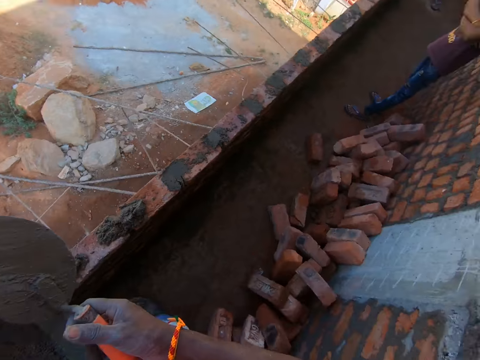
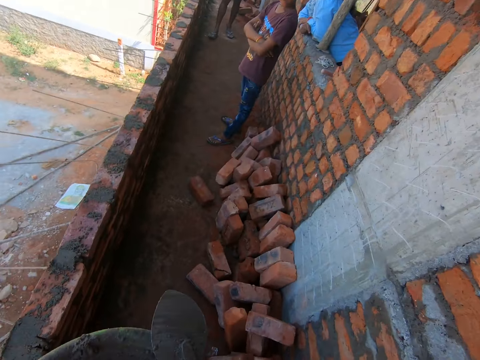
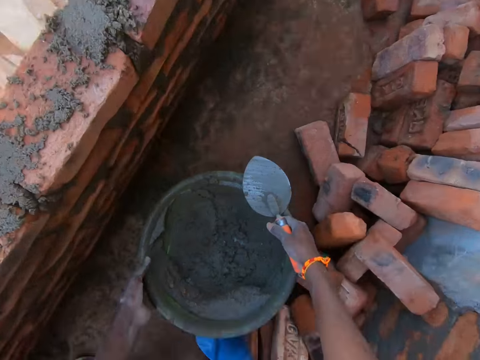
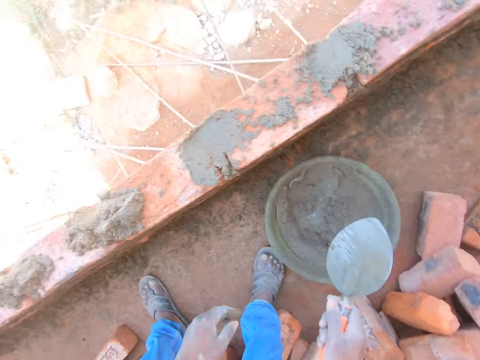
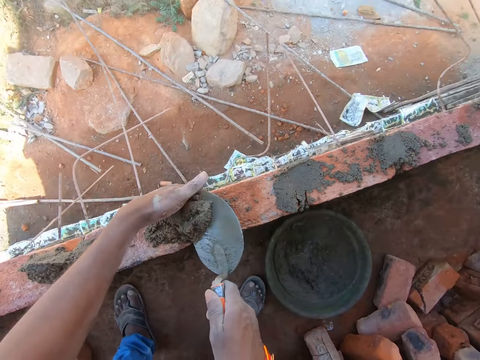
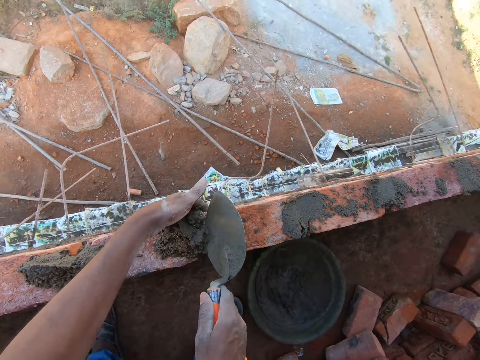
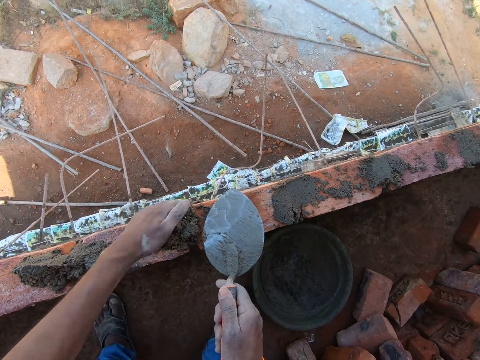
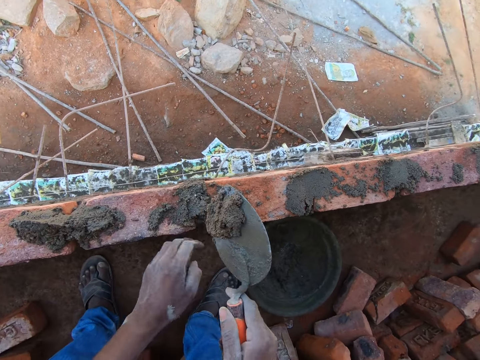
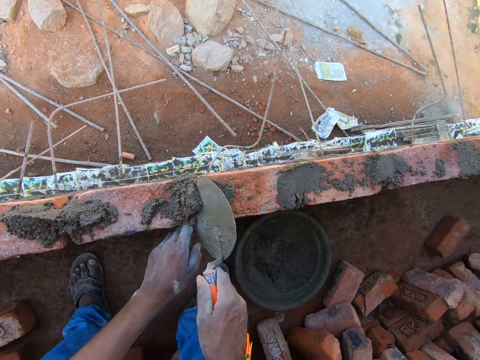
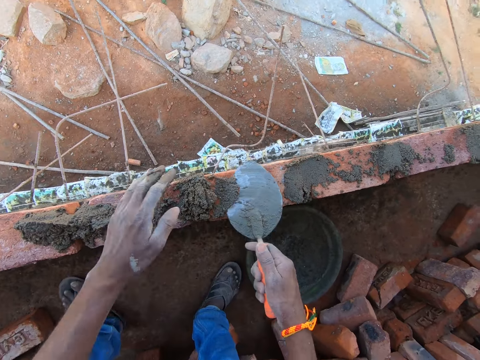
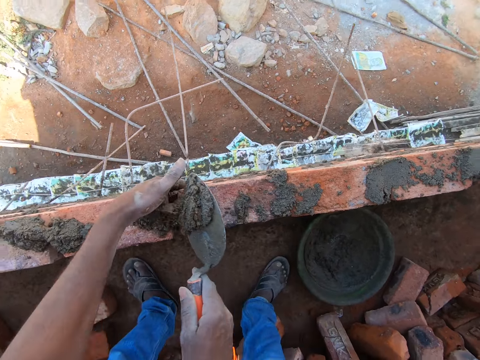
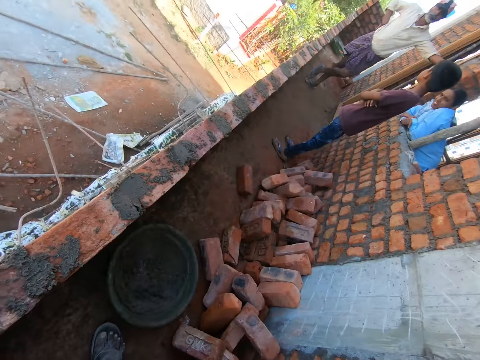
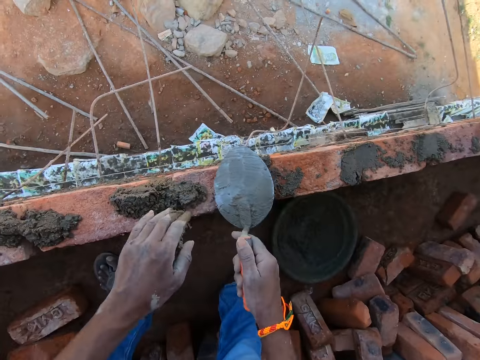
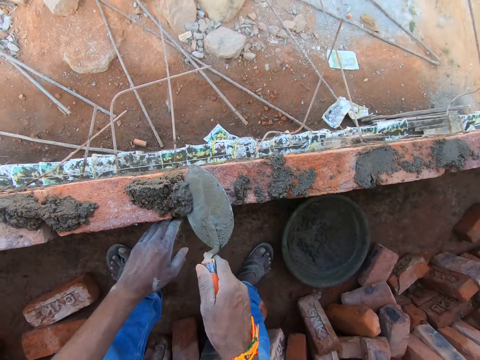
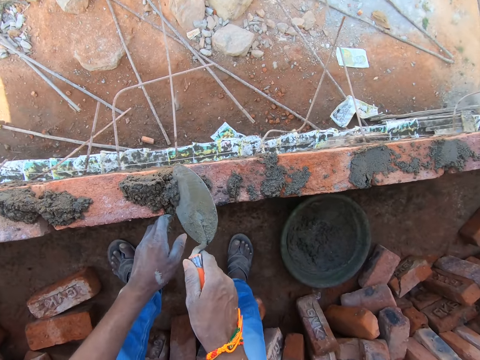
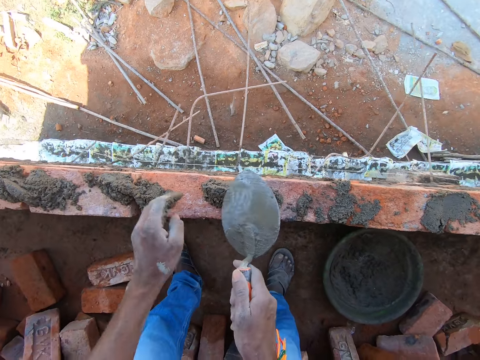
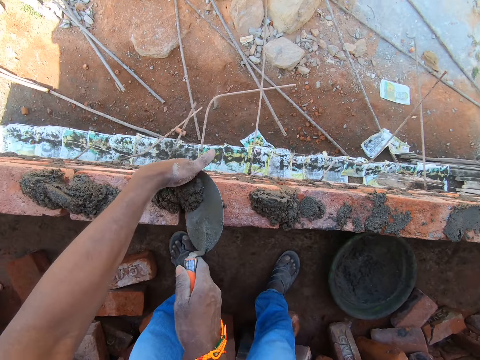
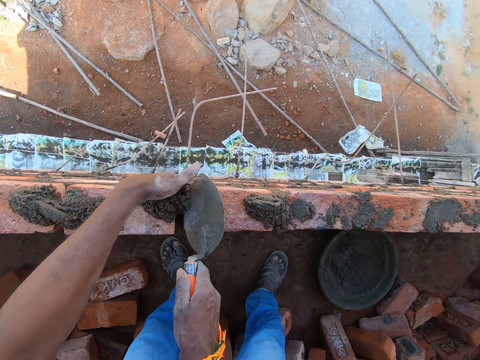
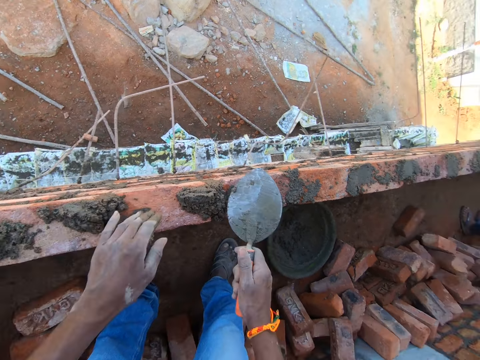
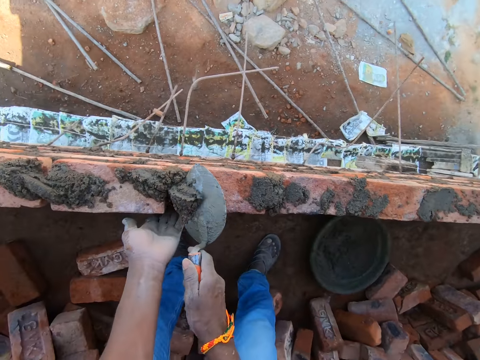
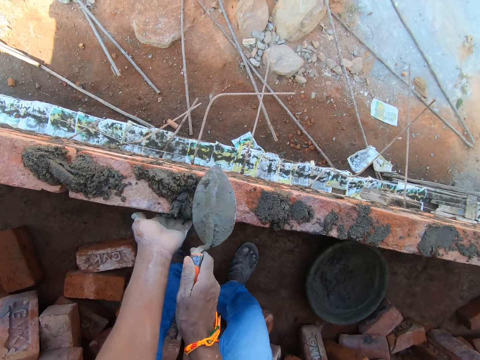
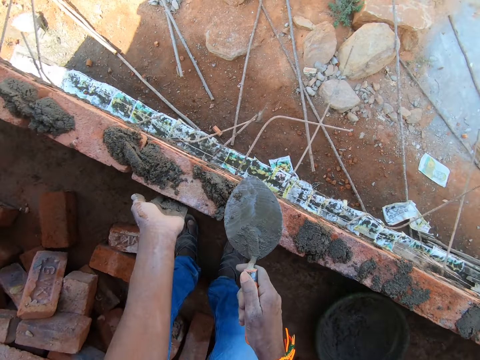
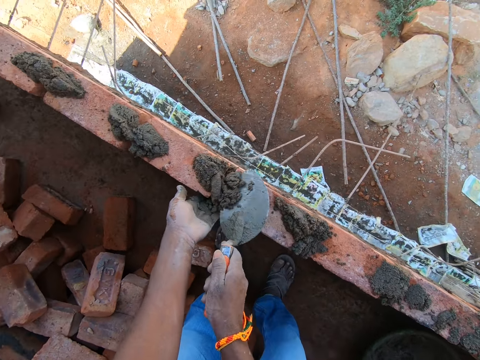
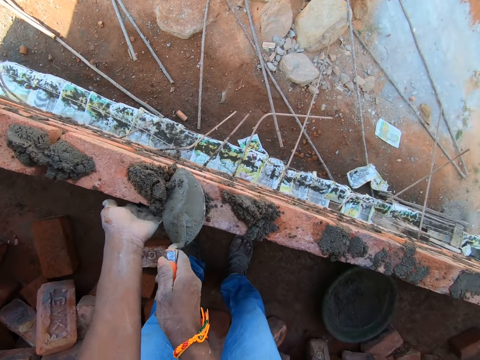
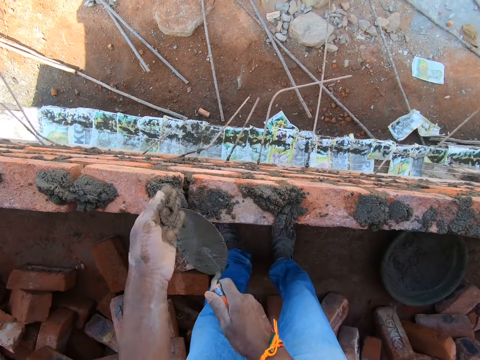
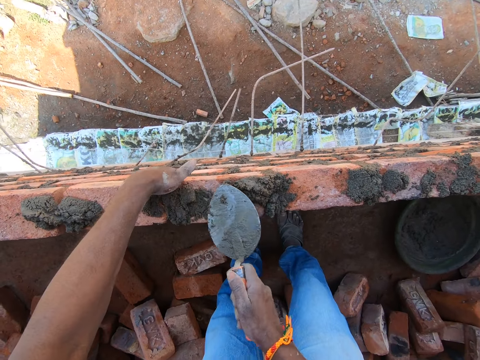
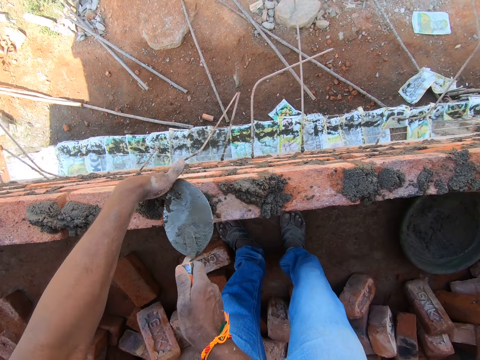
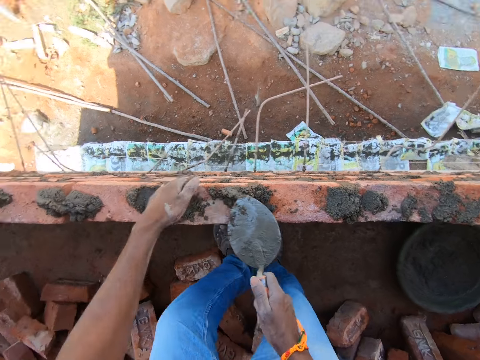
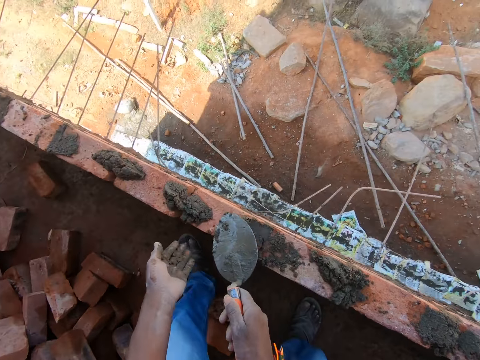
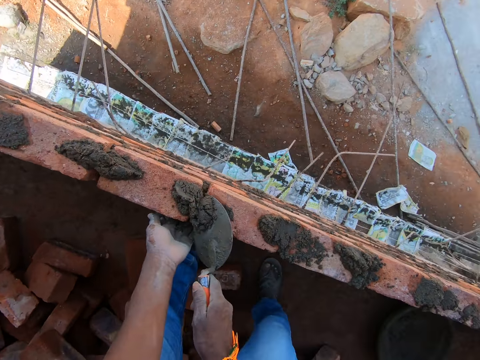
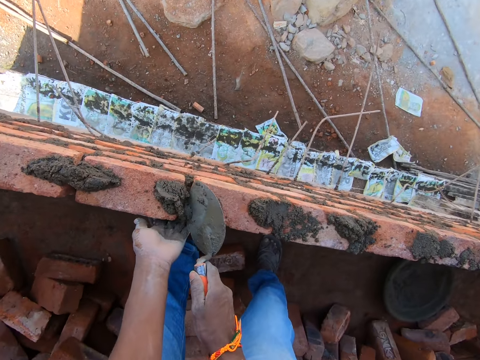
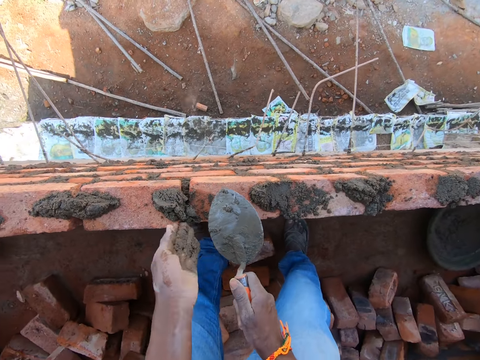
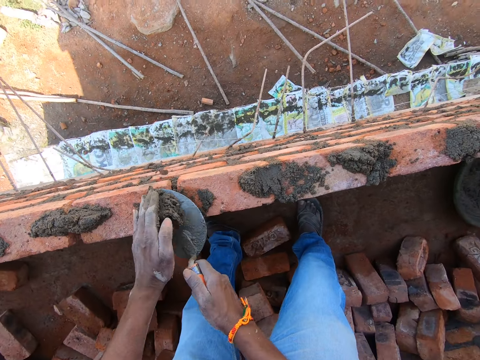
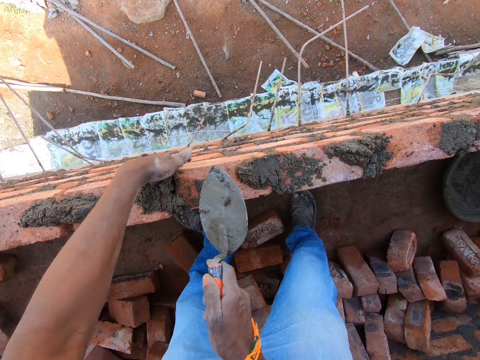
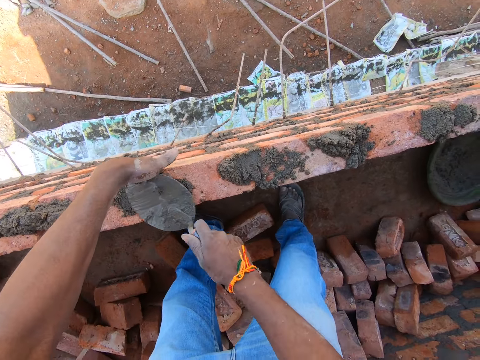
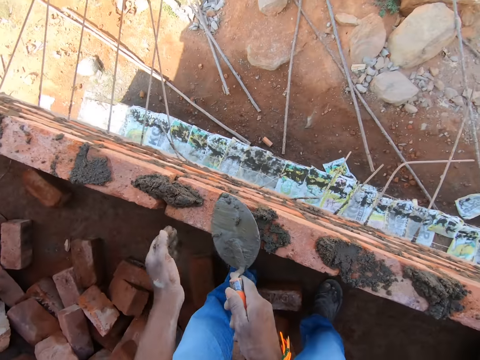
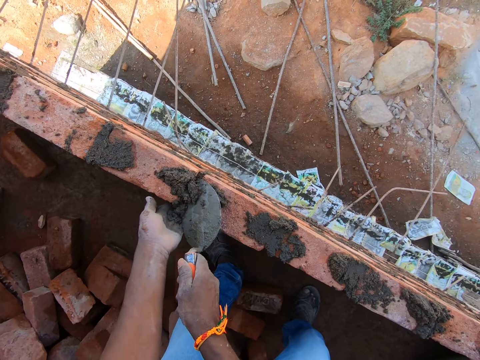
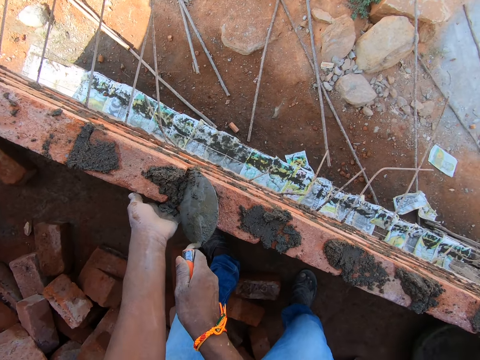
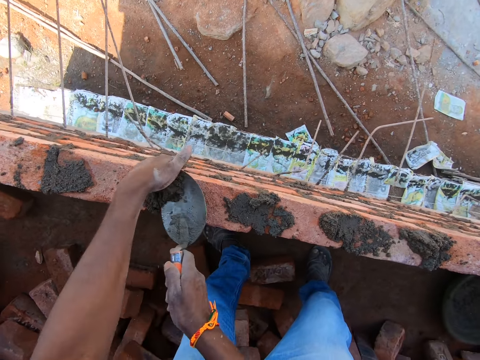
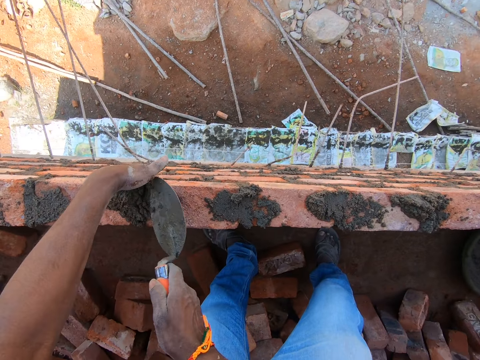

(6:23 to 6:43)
The camera wearer looks around. They put down a basin of cement or sand. They scoop the cement with a trowel. They hold the wall with the left hand. They insert the cement on the wall with the trowel. They scoop the cement with the trowel. They put the cement on the wall. They hold the wall with the left hand. They insert the cement on the wall with the trowel. They scoop the cement with the trowel. They put the cement on the wall. They hold the wall with the left hand. They look around. They converse with a man. They insert the cement on the wall with the trowel. They insert the cement on the wall with the trowel again. They scoop the cement with the trowel. They insert the cement on the wall with the trowel. They hold the wall with the left hand. They walk around. They insert the cement on the wall with the trowel. They hold the wall with the left hand. They scoop the sand with the trowel. They walk around. They insert the cement on the wall with the trowel. They hold the wall with the left hand. They scoop the sand with the trowel. They scoop the cement with the trowel. They put the cement on the wall between the bricks. They smear the cement on the wall with the trowel. They sand the sand on the bricks. They insert the cement on the wall with the trowel. They hold the wall with the left hand. They scoop the sand with the trowel.

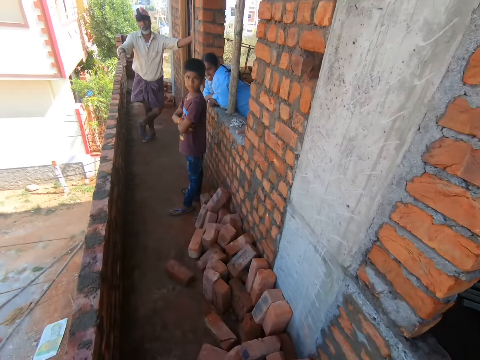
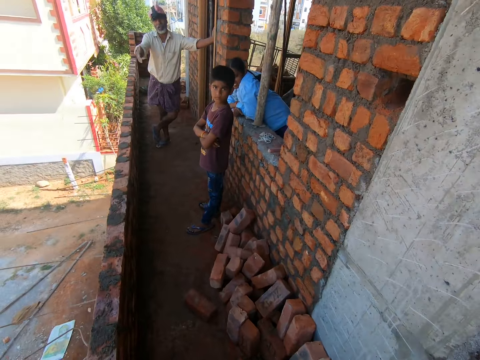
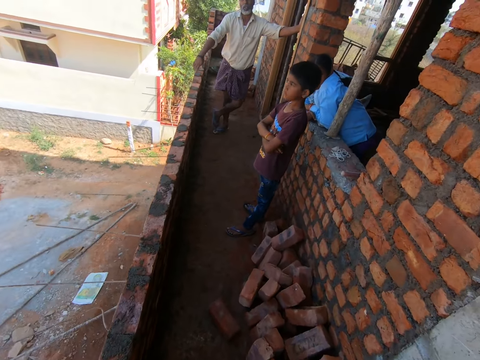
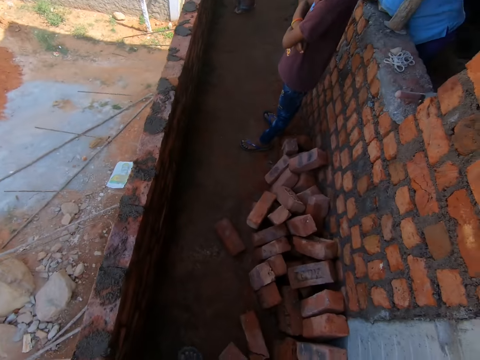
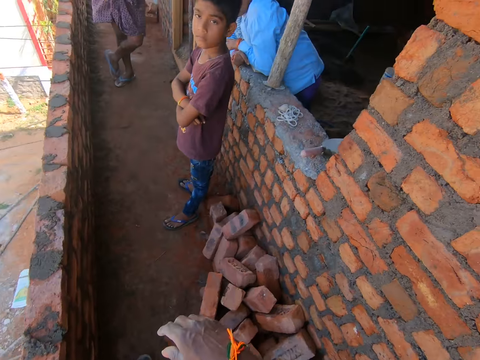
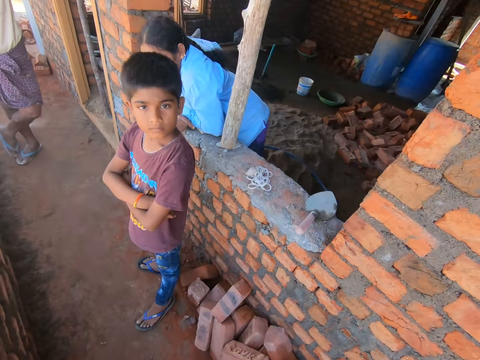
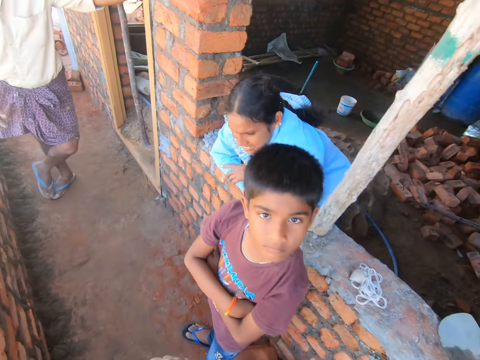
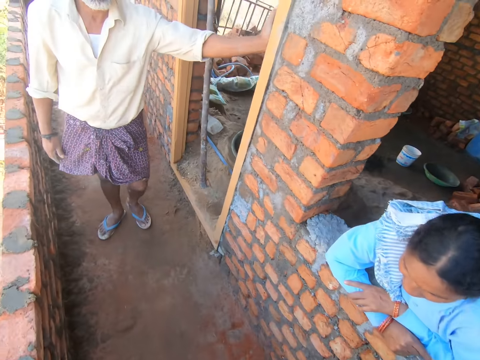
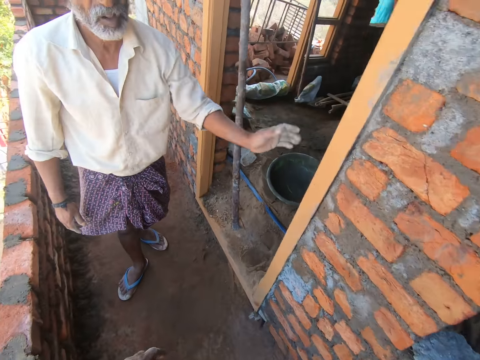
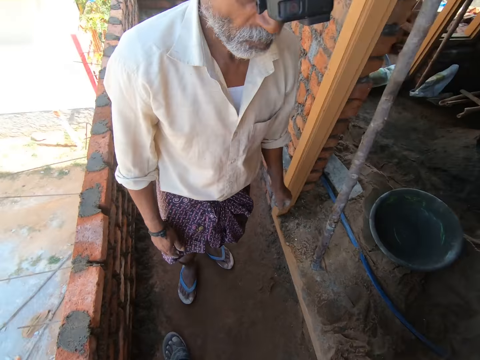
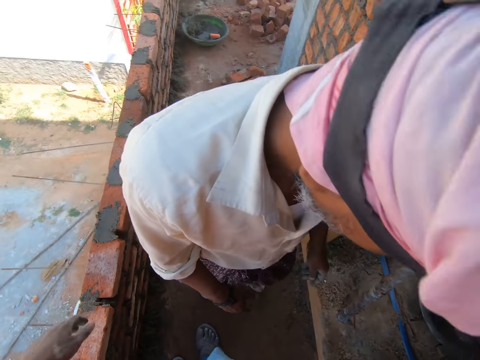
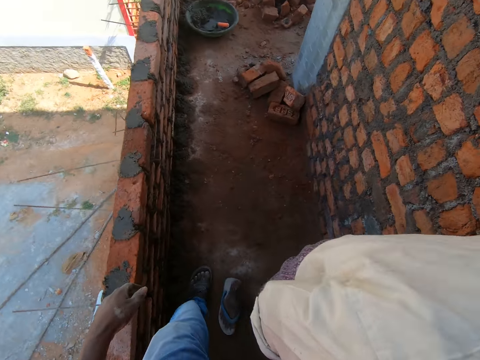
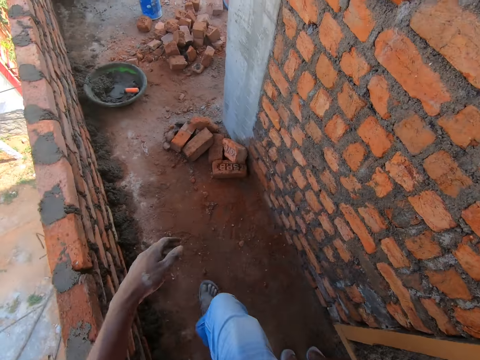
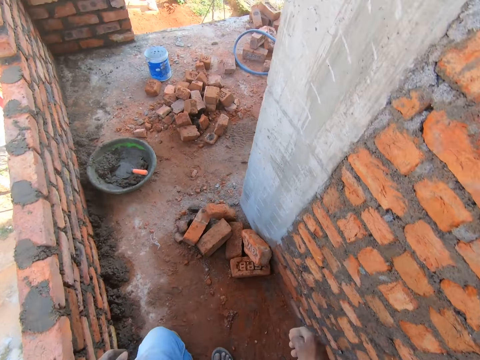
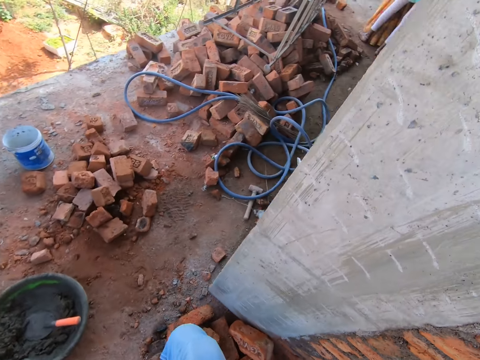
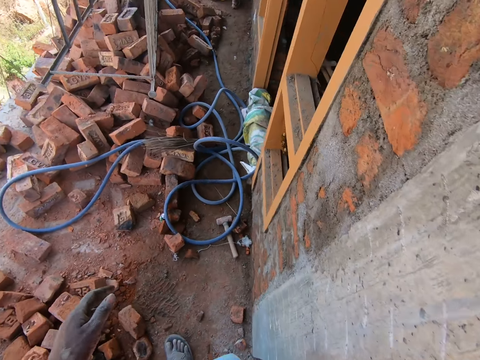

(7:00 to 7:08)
The camera wearer converses with a man. They walk along. They walk along again.
